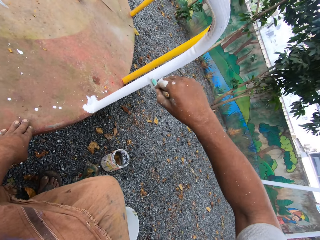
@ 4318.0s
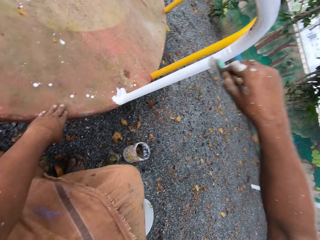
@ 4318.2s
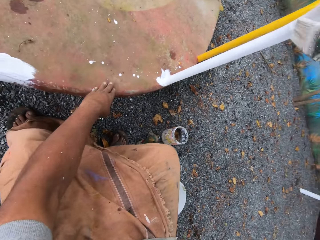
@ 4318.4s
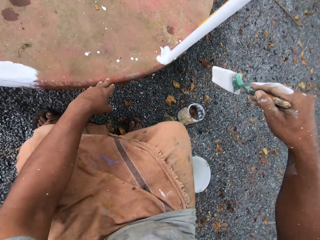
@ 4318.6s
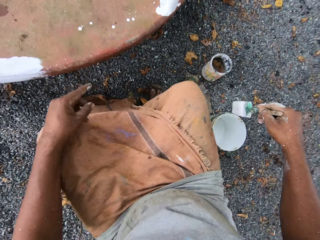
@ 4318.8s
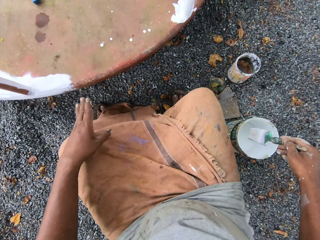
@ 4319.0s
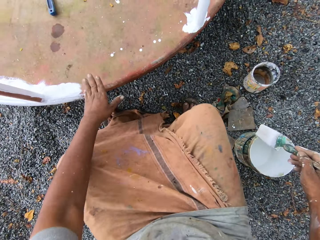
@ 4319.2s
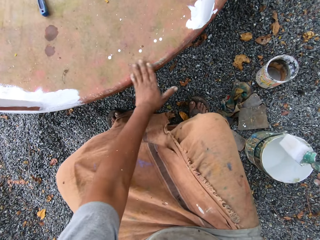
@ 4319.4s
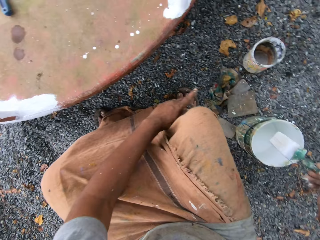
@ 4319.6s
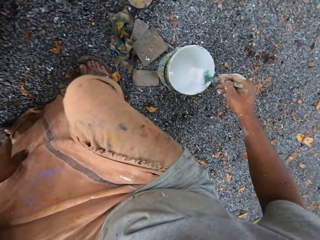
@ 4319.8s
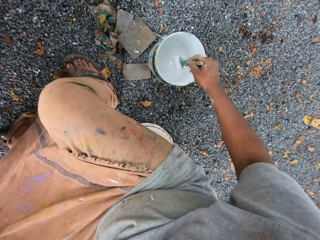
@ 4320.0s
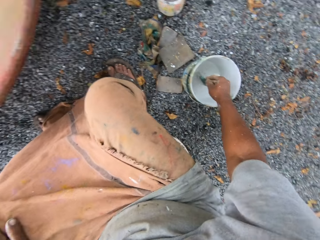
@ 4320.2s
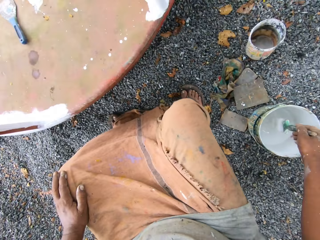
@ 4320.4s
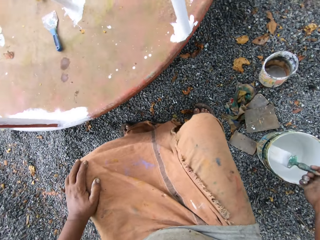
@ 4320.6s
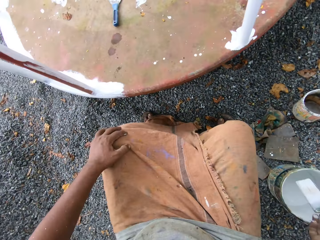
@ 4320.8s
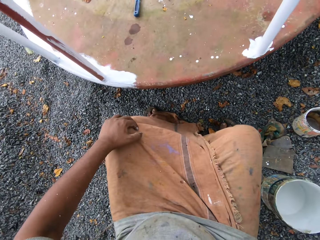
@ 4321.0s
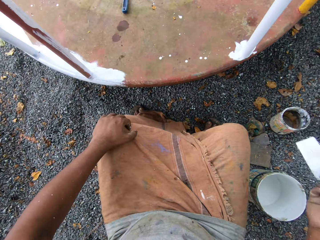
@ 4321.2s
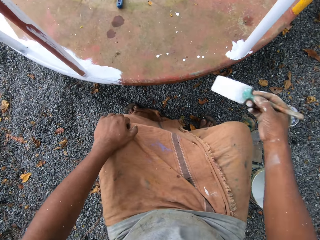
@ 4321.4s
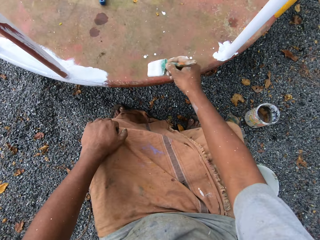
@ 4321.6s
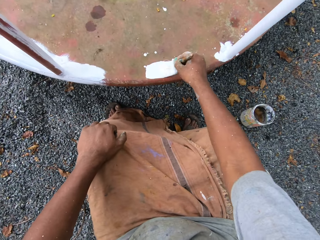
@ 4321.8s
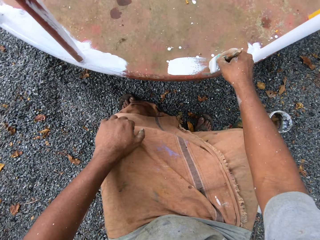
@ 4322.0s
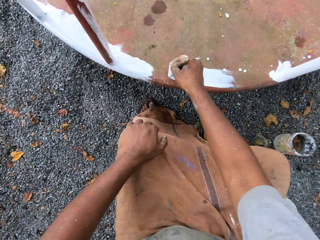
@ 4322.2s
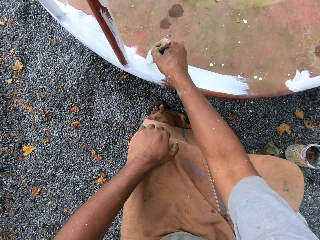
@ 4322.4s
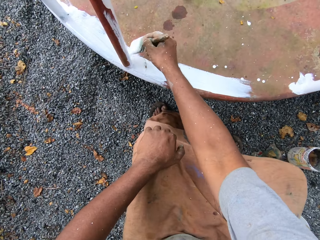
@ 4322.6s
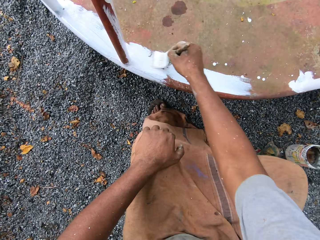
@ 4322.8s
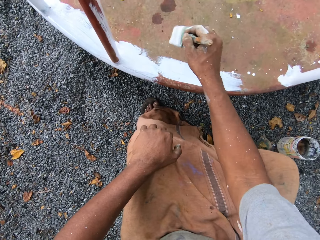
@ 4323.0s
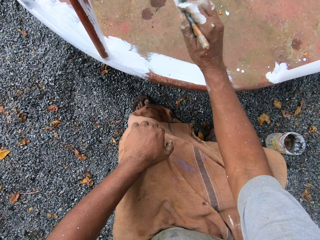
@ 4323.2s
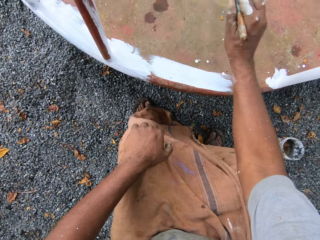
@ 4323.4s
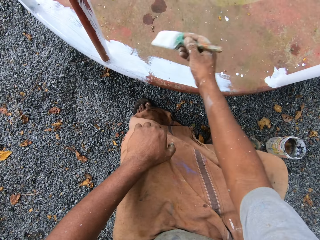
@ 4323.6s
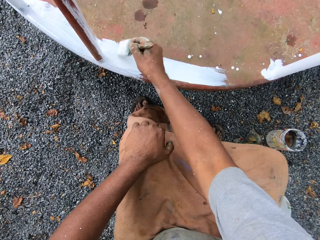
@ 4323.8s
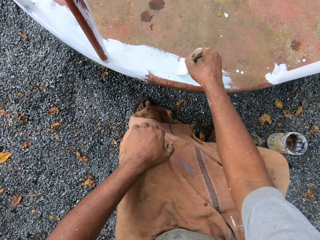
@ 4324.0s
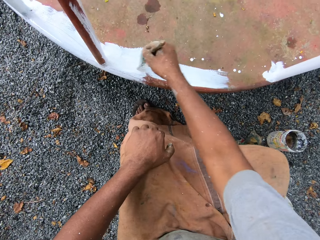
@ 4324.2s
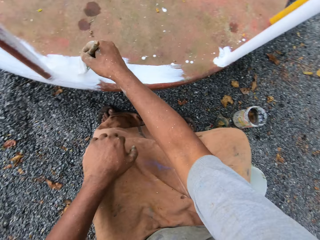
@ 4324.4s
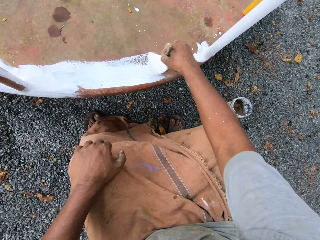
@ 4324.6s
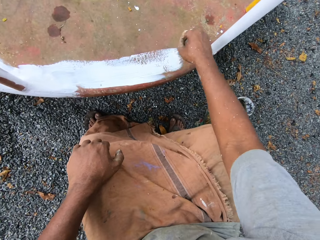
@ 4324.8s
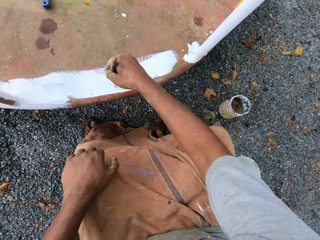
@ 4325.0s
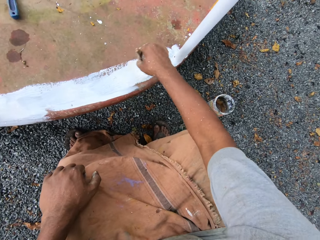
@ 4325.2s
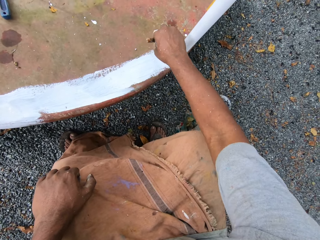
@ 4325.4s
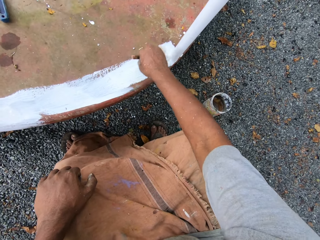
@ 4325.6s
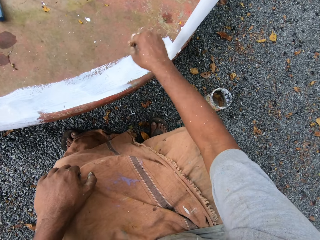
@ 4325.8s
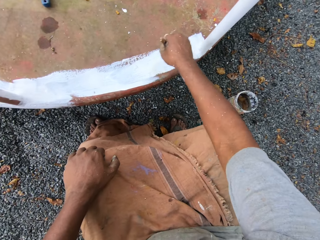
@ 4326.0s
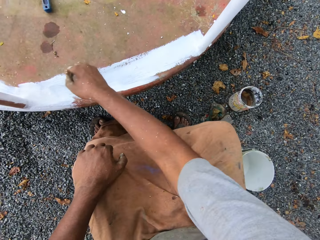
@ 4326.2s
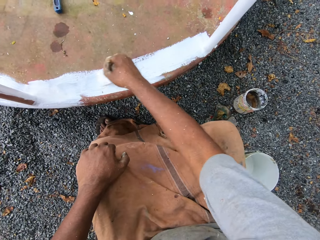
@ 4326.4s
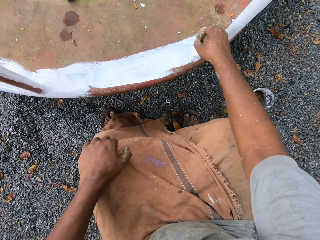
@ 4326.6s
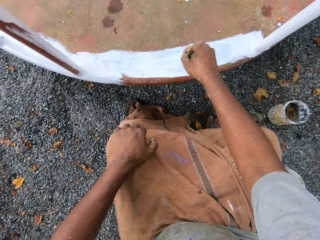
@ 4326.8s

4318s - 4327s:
The camera wearer wipes the roundabout with his left hand. He dips the paintbrush into the paint can on the ground. He paints the roundabout with the paintbrush.

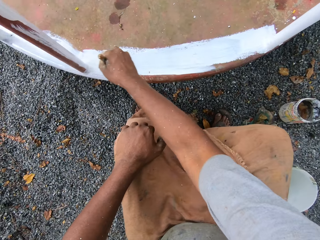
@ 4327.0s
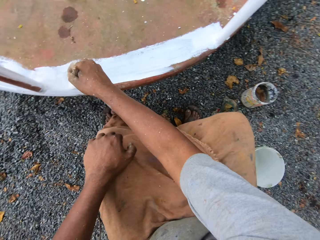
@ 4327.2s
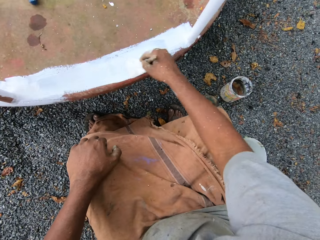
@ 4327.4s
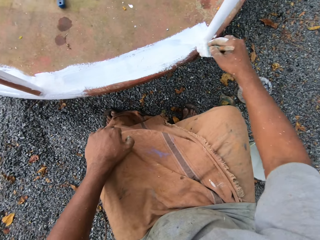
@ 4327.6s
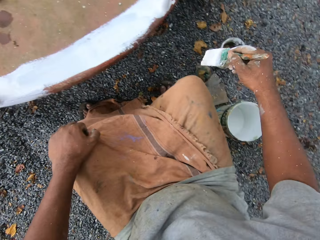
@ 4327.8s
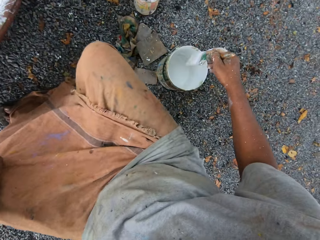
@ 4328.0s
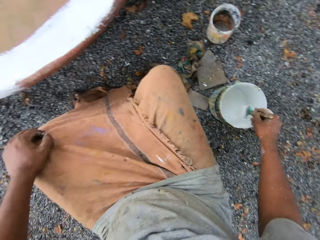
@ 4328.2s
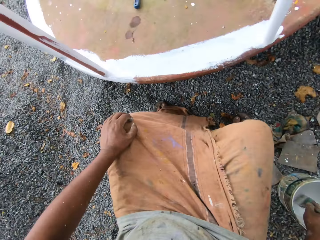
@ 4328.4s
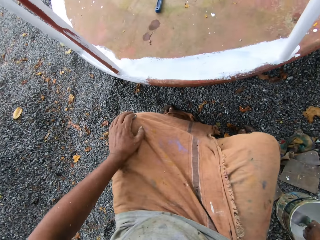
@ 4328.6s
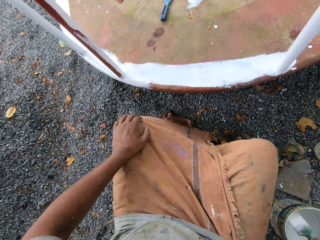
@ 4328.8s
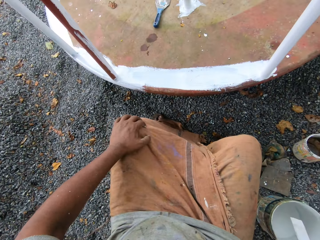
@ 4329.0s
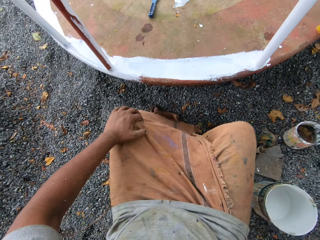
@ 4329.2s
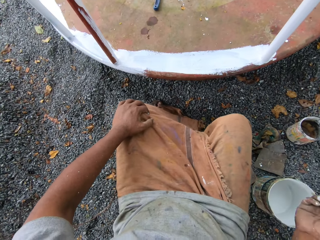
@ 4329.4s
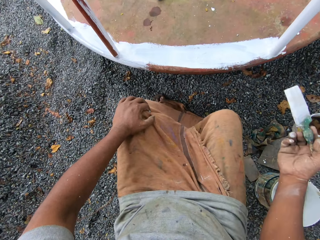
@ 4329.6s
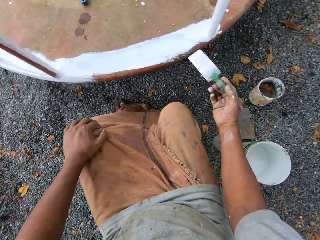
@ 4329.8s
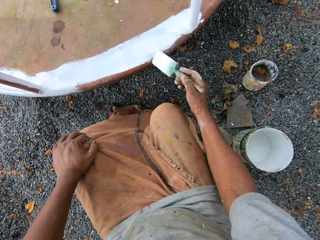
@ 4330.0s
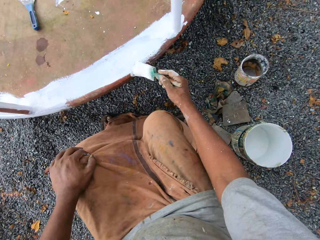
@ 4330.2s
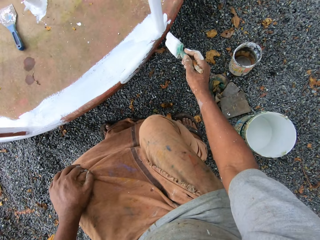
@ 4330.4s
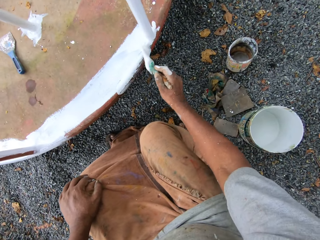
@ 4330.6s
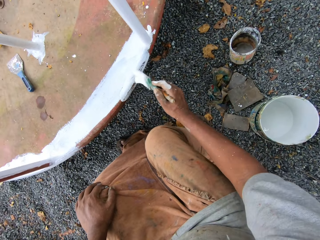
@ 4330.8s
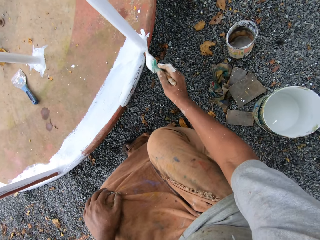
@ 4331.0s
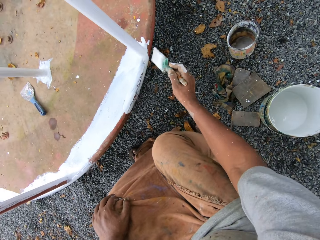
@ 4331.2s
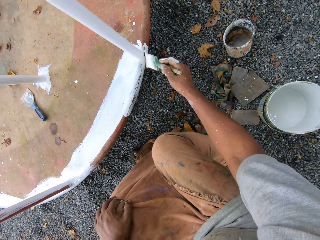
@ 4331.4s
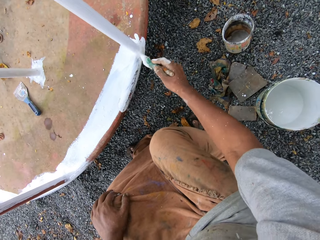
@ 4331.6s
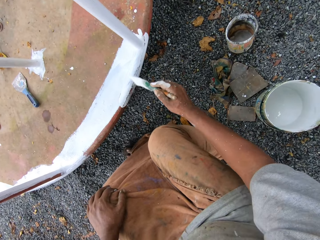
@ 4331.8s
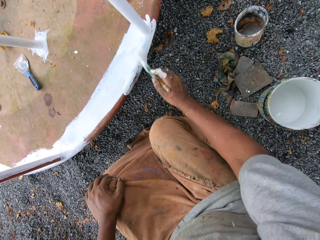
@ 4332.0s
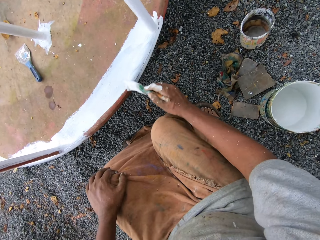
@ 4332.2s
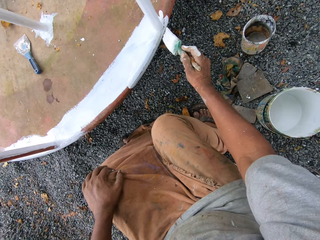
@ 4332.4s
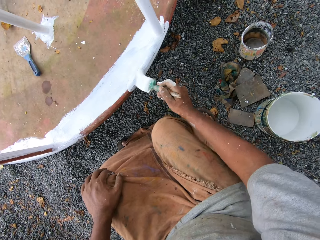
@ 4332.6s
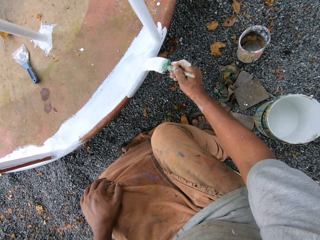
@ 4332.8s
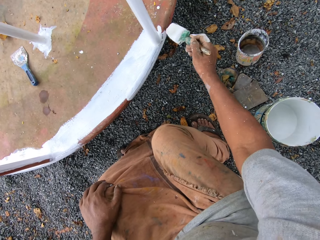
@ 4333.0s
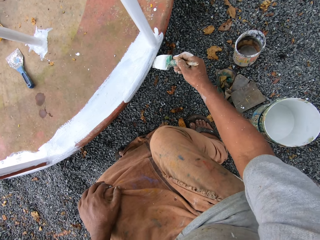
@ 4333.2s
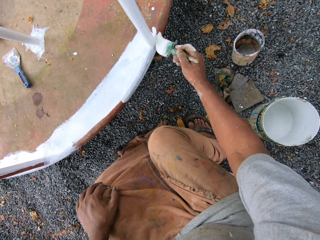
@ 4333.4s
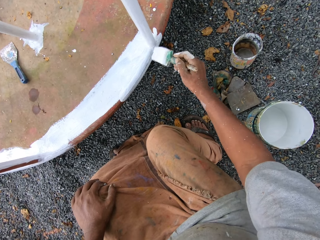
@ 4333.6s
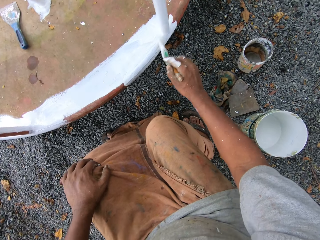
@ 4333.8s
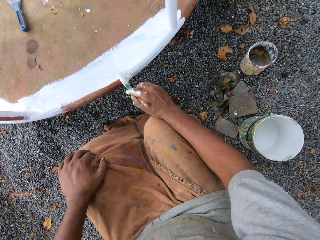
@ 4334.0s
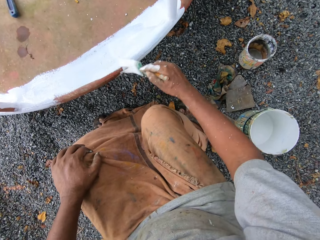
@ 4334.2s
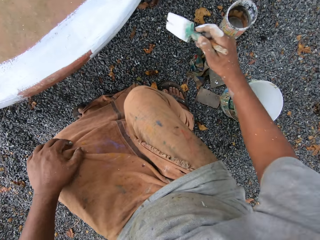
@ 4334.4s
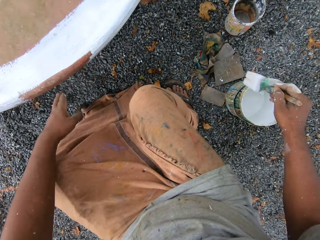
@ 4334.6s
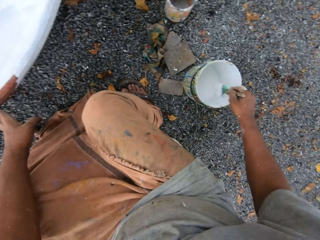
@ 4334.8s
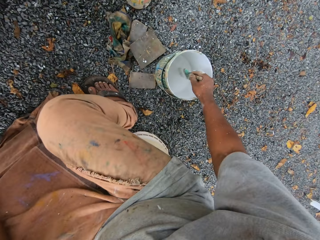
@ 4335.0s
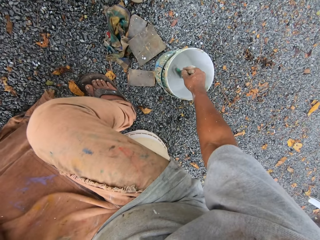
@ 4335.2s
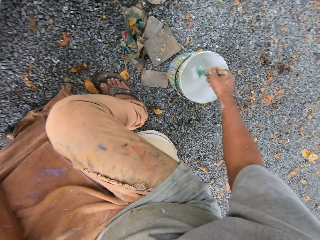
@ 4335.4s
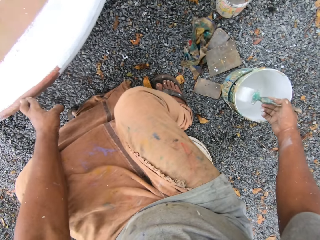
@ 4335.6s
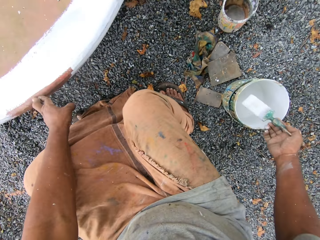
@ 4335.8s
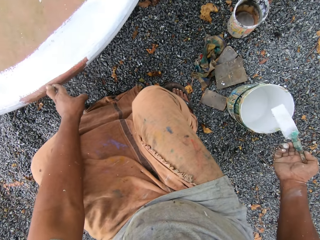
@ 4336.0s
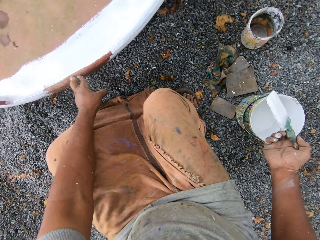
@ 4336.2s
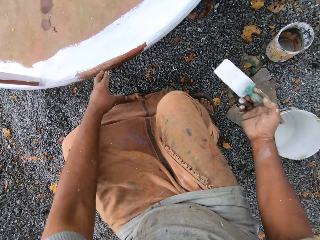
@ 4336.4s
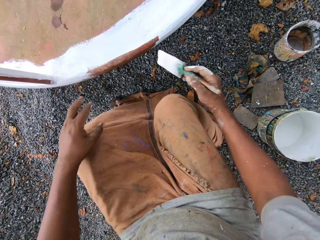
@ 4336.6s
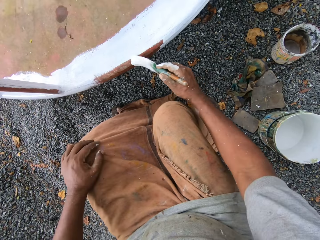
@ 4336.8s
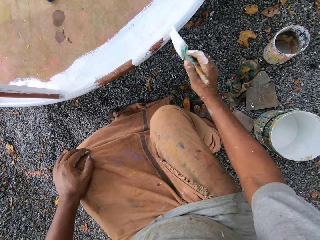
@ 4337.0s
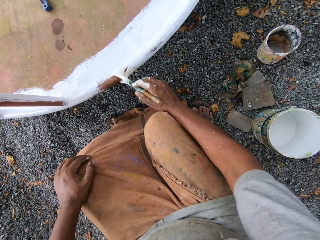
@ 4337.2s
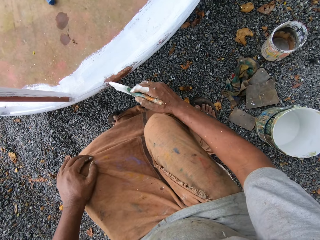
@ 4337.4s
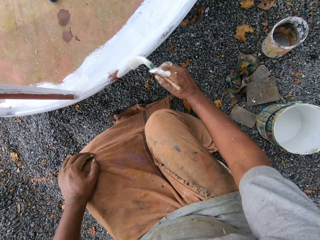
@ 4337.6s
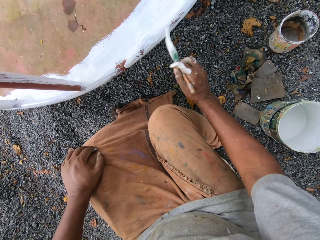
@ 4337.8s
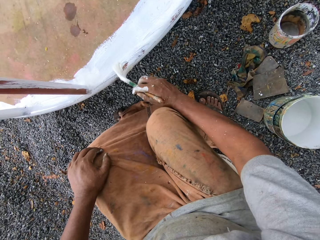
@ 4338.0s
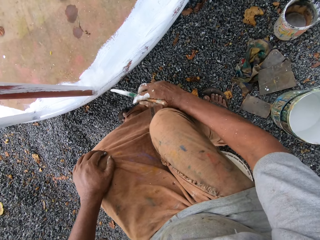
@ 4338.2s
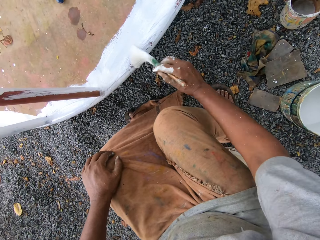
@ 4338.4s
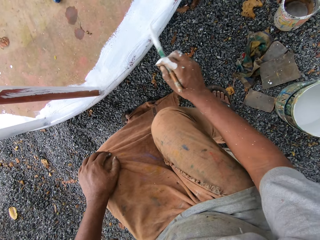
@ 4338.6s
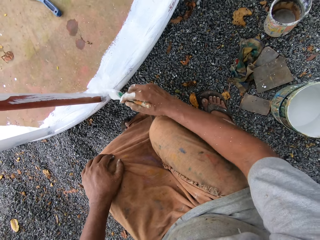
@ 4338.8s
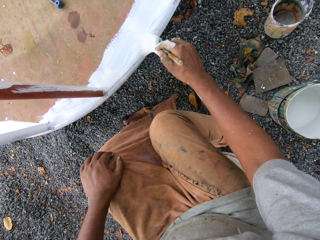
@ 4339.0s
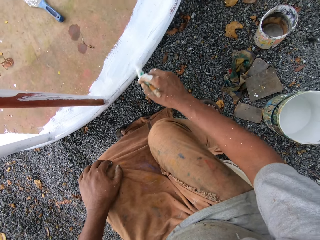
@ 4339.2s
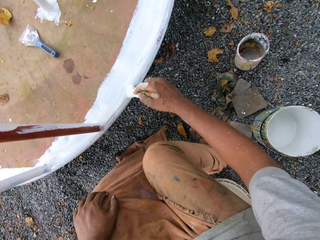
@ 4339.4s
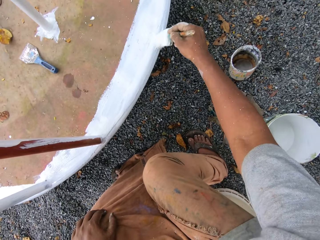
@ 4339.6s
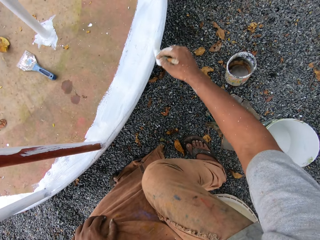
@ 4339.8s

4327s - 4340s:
The camera wearer dips the paintbrush into the paint can on the ground. They paint the roundabout with the paintbrush. They dip the paintbrush into the paint can on the ground. They paint the roundabout with the paintbrush.
